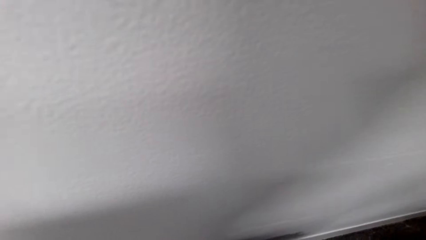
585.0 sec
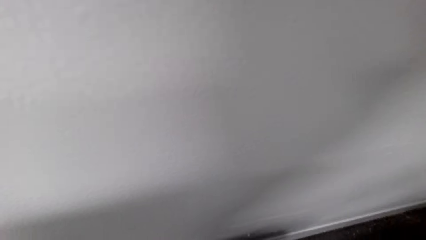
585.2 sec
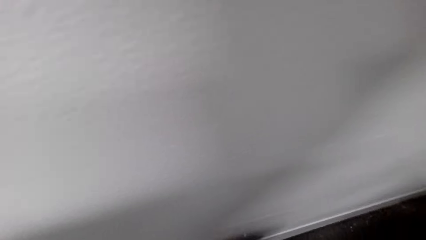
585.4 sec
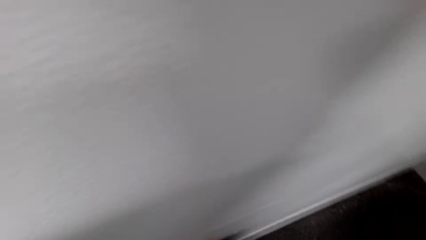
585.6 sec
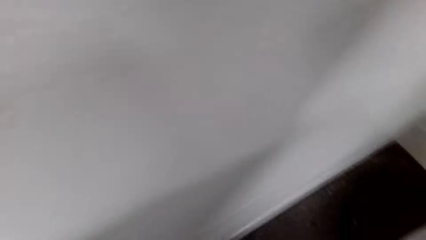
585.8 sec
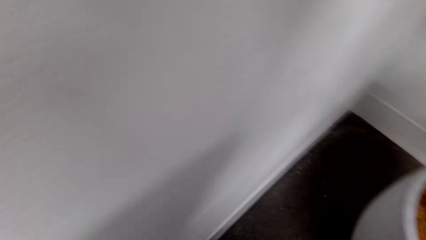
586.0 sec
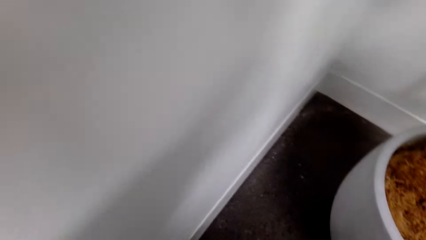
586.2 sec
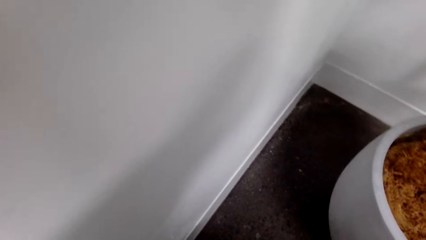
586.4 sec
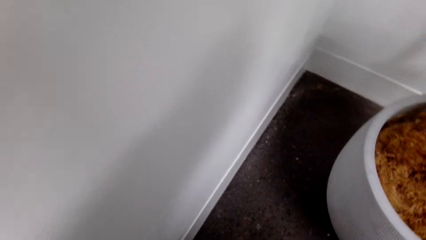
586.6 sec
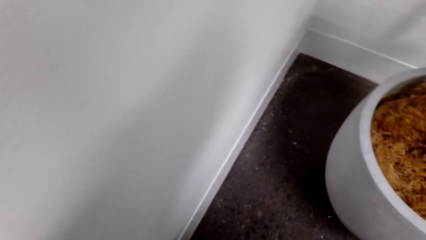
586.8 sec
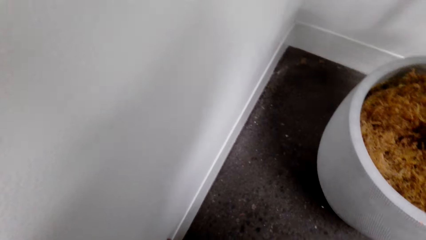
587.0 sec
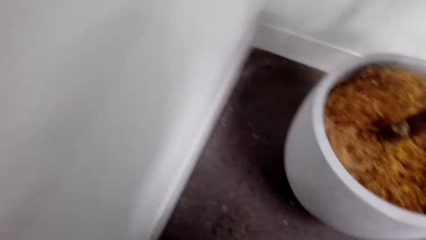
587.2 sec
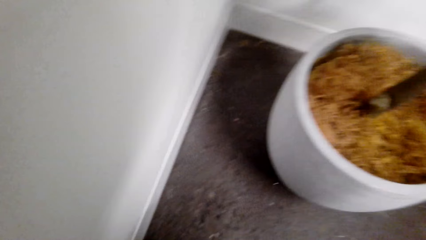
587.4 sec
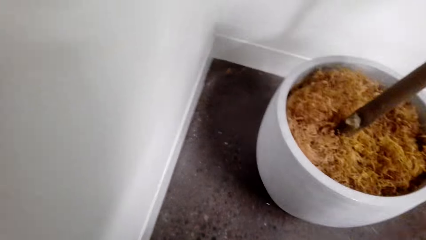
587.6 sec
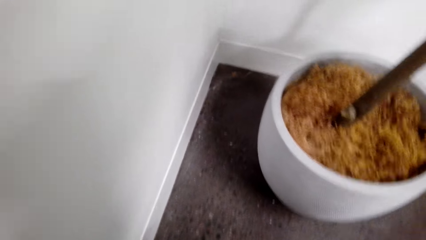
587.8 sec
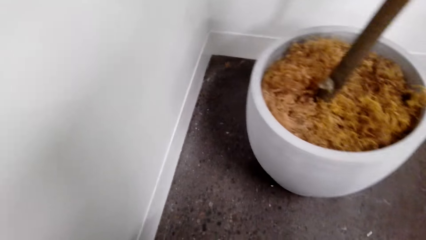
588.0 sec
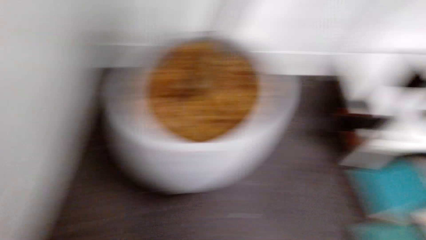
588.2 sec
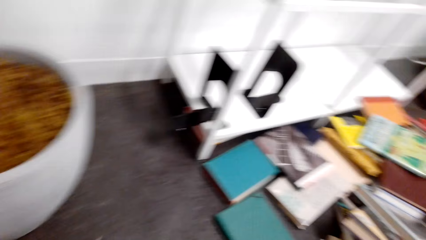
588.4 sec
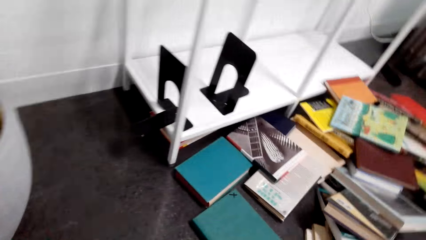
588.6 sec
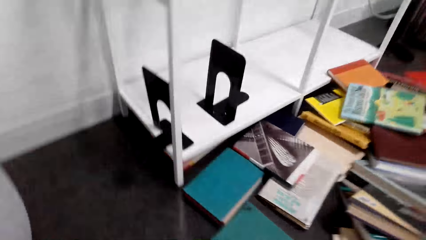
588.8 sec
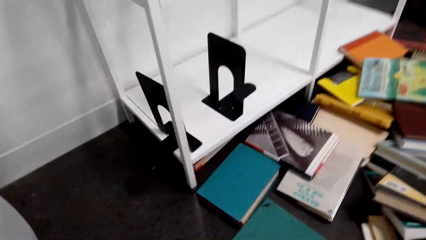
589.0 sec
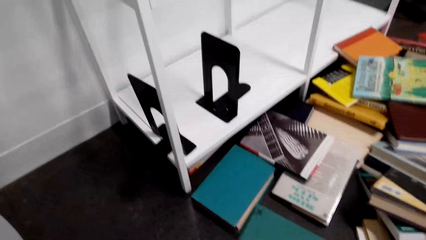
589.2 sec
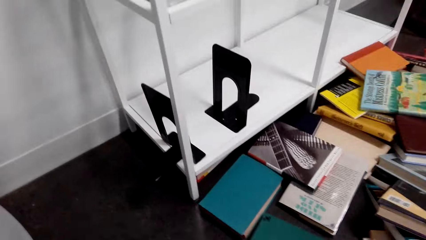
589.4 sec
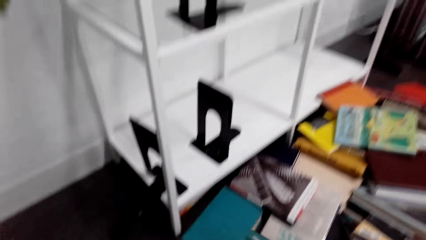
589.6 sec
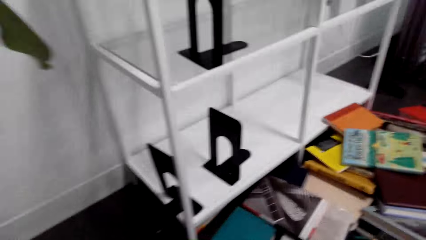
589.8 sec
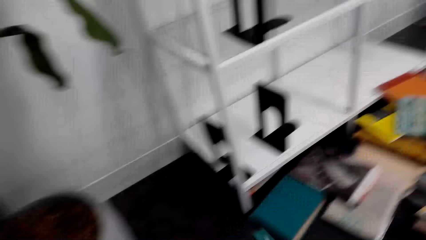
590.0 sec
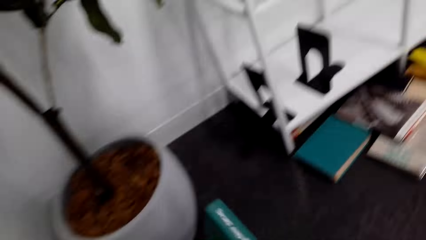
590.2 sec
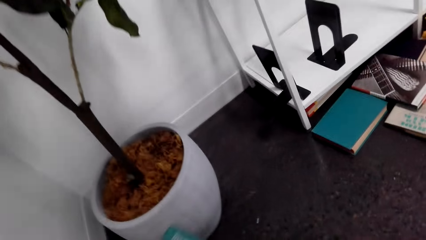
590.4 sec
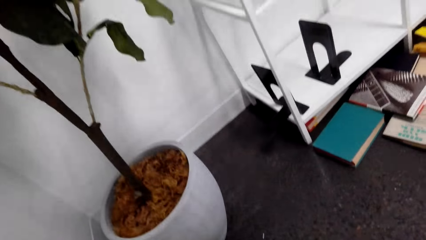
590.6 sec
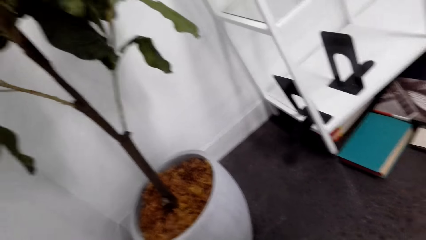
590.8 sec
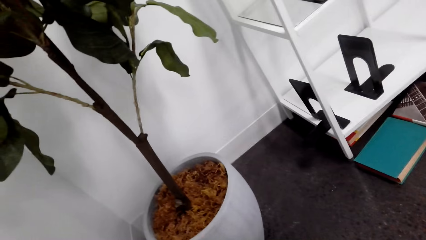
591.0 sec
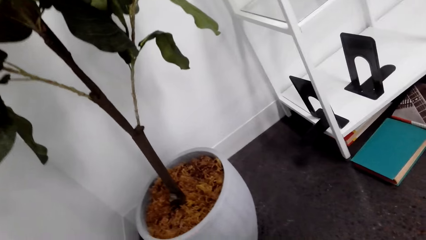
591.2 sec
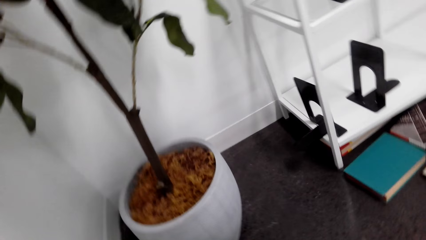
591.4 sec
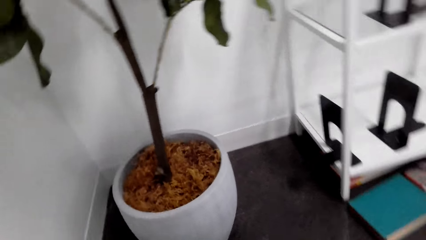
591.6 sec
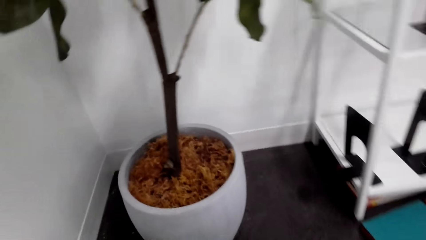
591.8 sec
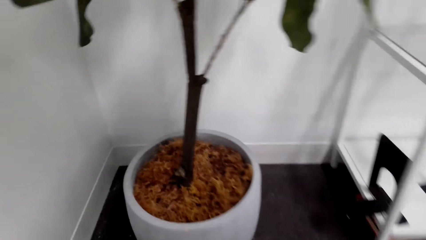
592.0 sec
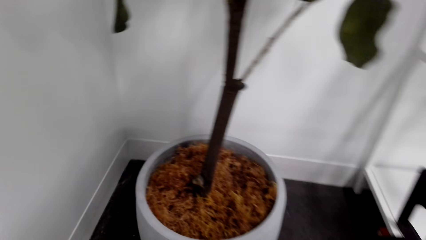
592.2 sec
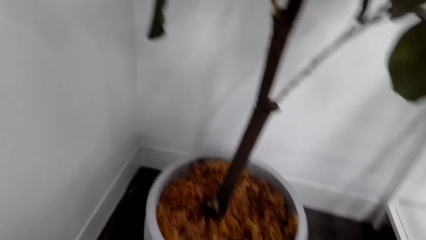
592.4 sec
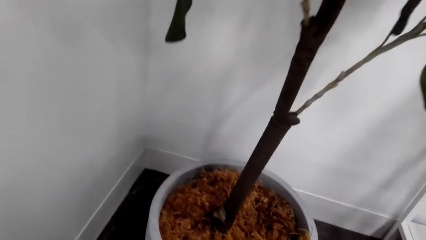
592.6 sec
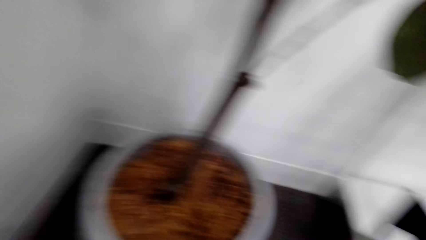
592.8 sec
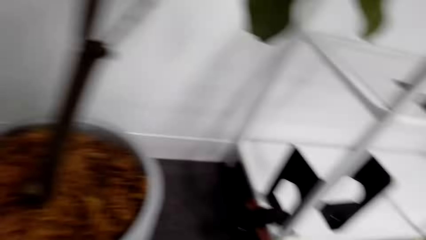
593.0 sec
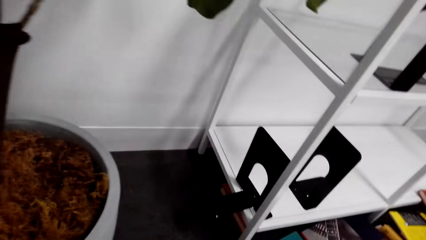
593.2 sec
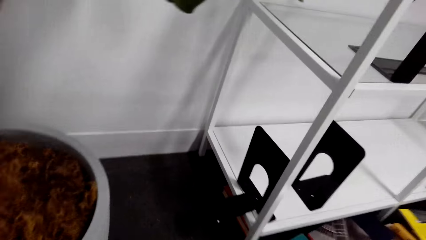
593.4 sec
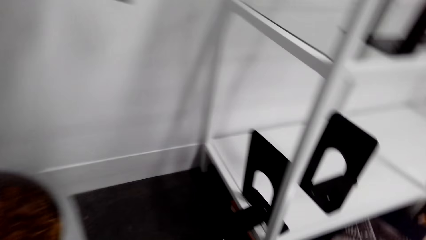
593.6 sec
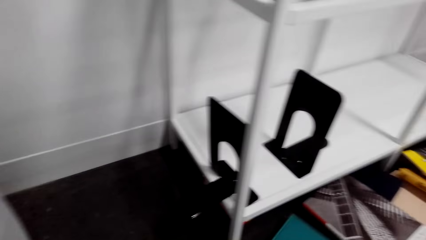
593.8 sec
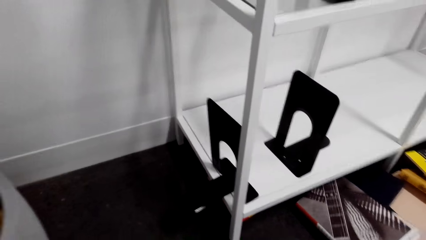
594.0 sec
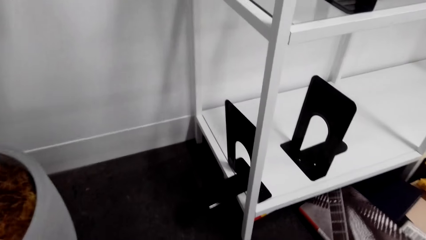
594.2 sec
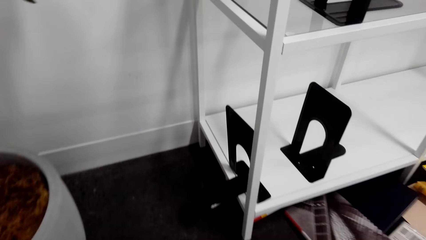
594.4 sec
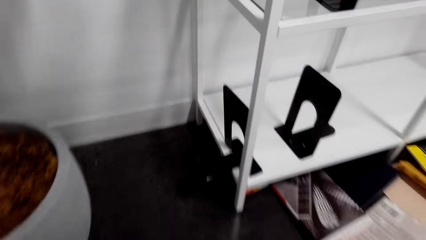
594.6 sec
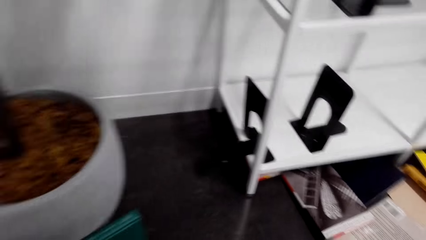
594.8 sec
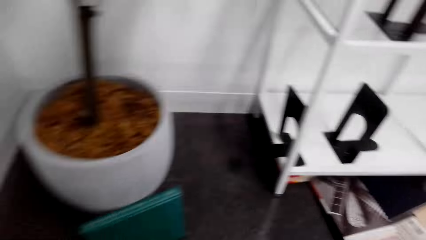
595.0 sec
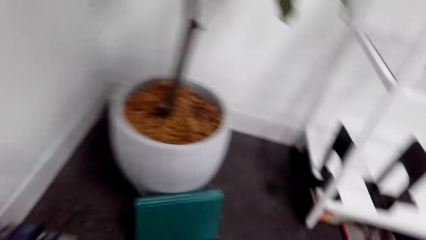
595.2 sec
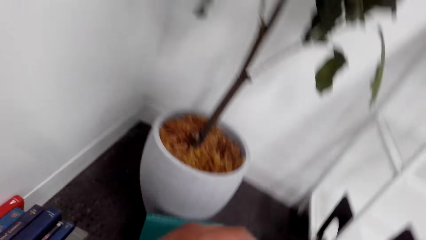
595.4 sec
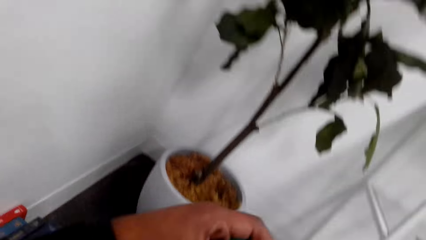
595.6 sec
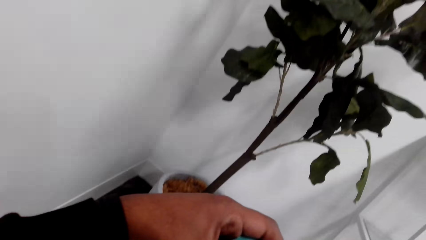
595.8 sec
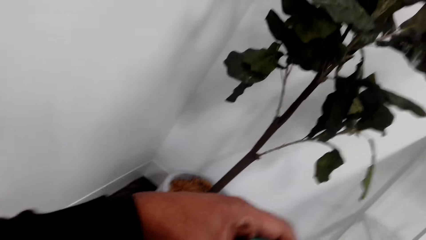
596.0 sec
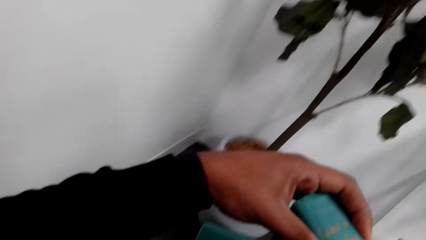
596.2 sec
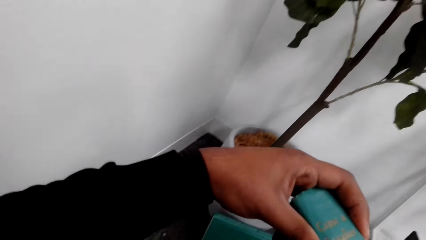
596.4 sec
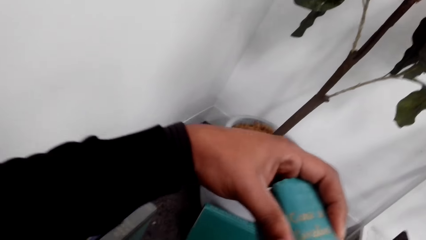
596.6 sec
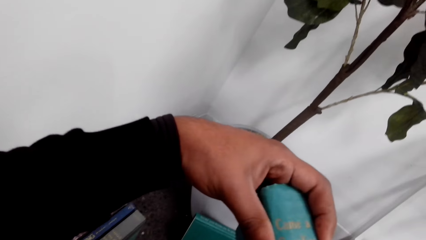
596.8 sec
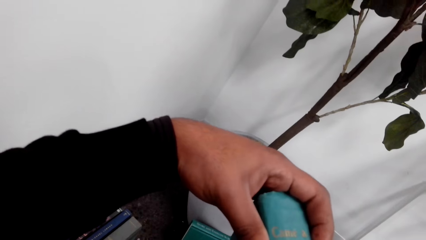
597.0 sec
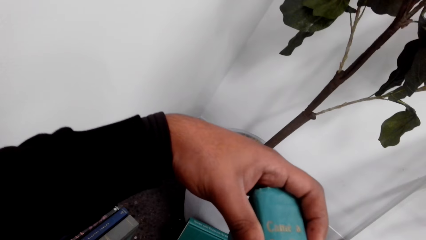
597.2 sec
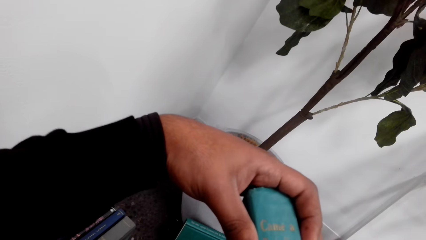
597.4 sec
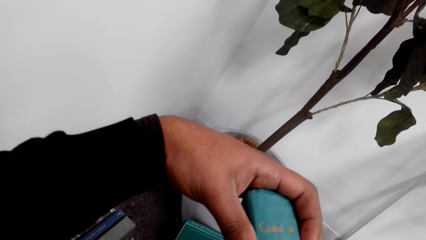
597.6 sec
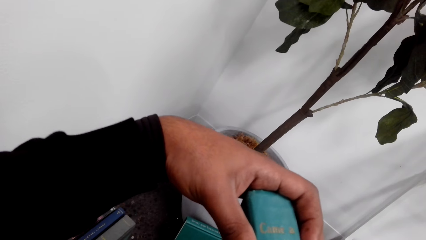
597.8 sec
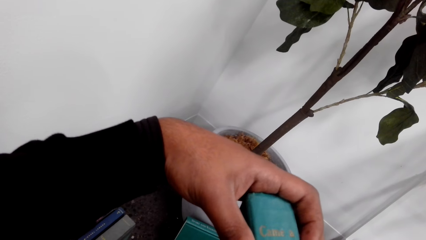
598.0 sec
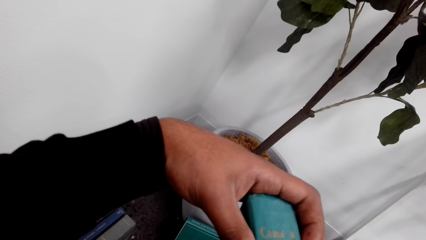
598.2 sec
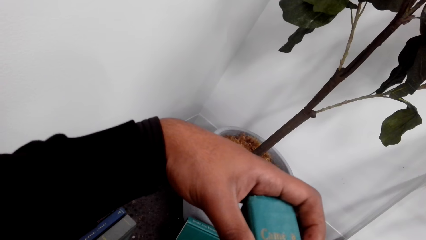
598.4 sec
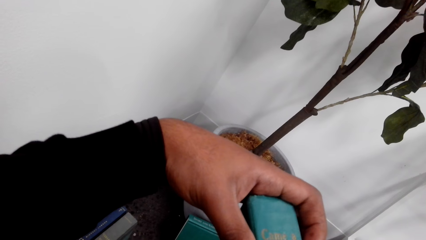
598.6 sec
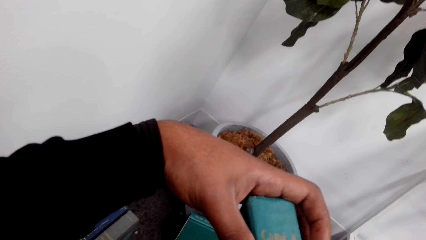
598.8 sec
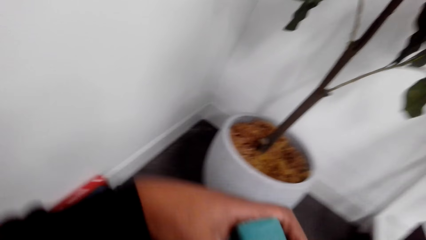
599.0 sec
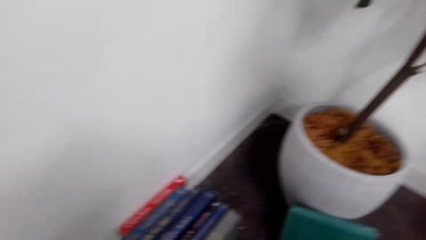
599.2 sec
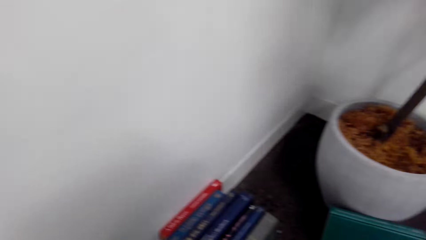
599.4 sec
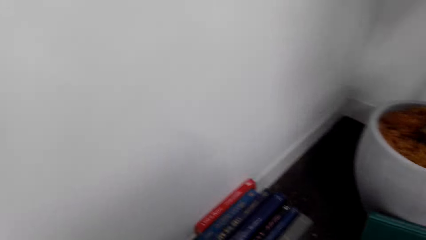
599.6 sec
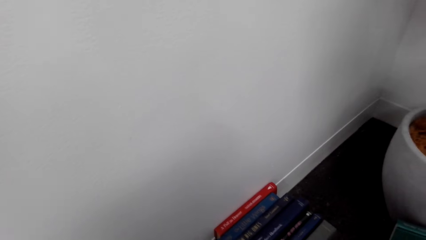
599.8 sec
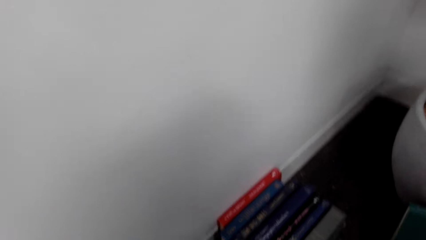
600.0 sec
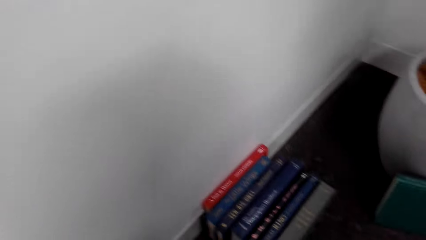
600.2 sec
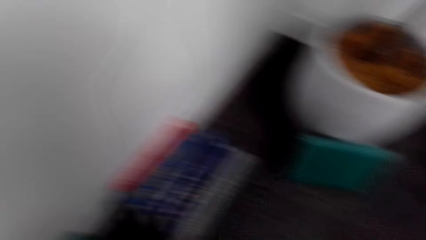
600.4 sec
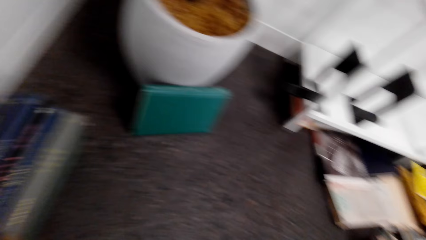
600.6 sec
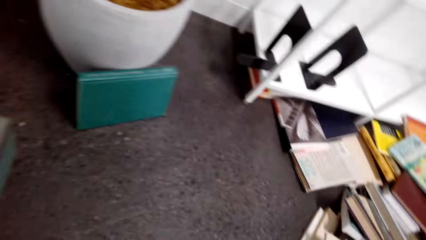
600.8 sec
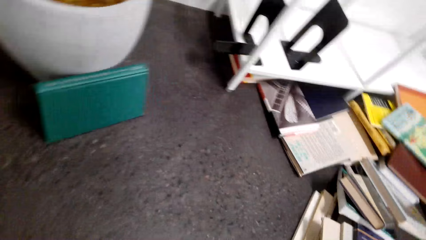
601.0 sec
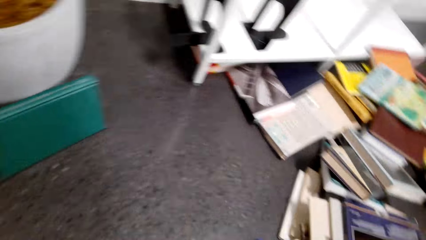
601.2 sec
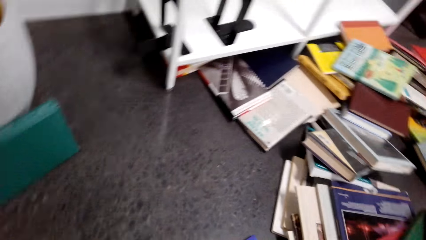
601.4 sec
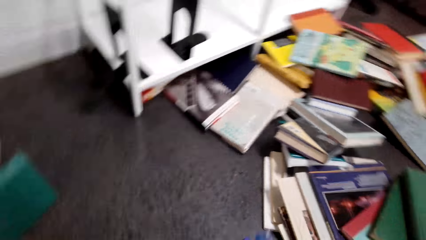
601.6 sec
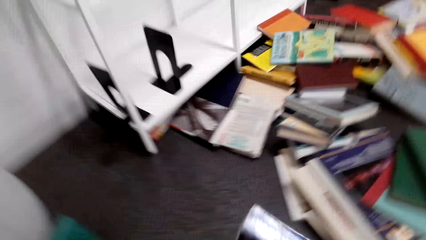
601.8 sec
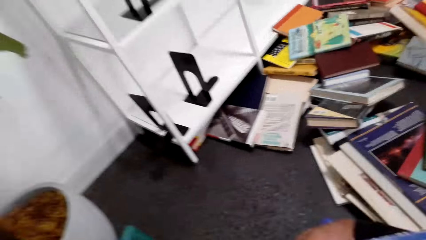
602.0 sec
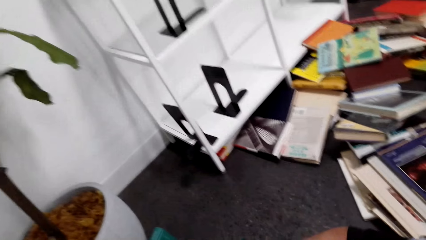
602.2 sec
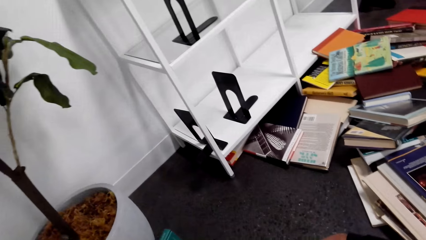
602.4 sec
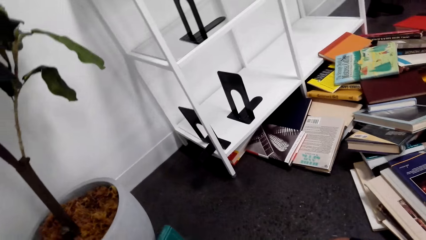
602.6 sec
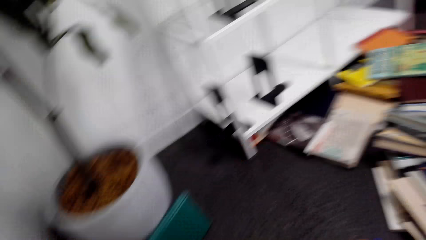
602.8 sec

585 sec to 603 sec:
The camera wearer looks at the plant vase. They move to the shelf. They look at the books on the floor. They take a book. They lift the book. They look at the plant vase. They look at the book. They pull a book. They take a book. They look at the plant. They look at the book. They lift the left hand. They move the left hand. They look at the books. They put the book down. They take a book. They lift the book.
